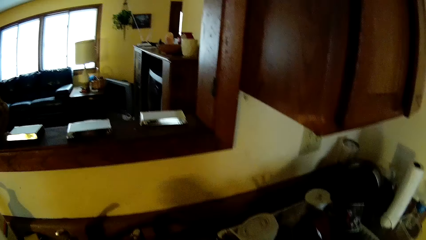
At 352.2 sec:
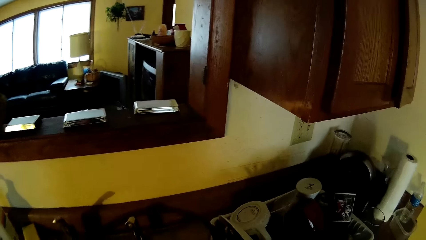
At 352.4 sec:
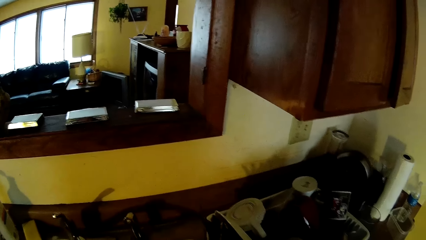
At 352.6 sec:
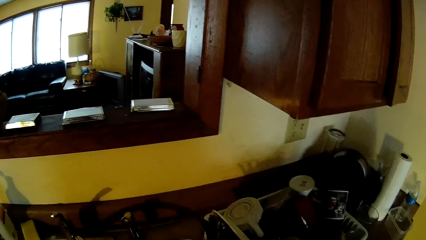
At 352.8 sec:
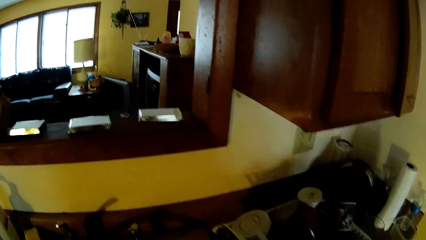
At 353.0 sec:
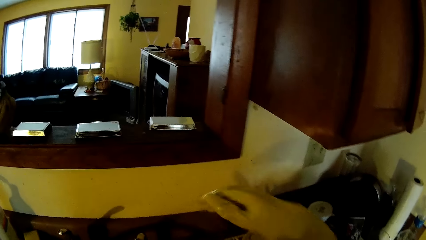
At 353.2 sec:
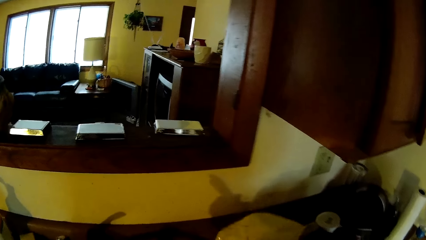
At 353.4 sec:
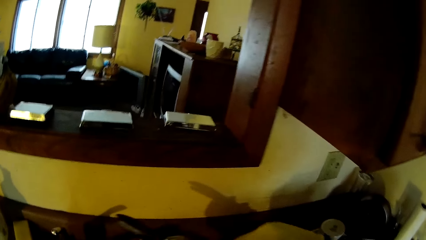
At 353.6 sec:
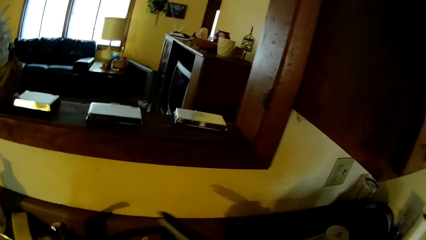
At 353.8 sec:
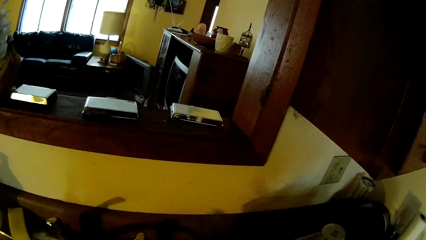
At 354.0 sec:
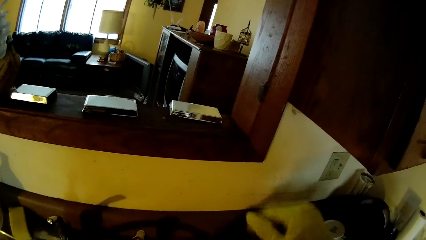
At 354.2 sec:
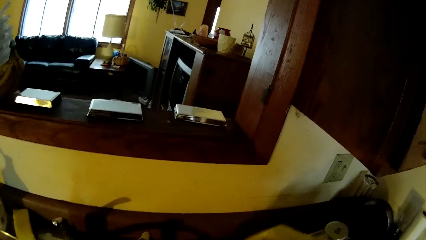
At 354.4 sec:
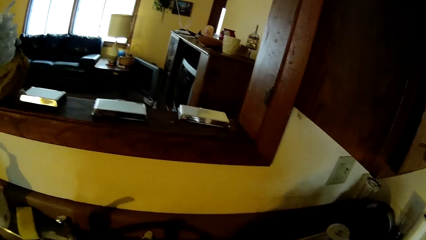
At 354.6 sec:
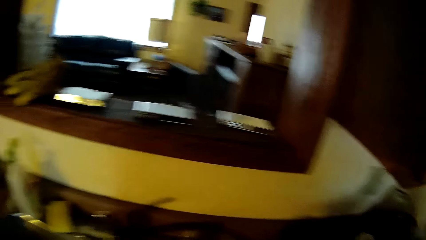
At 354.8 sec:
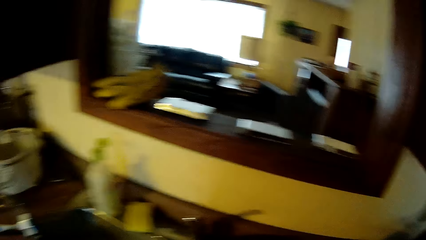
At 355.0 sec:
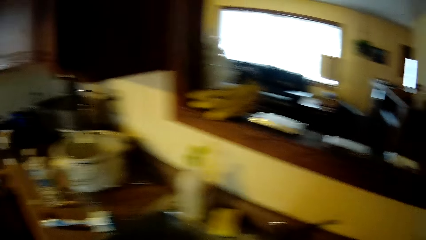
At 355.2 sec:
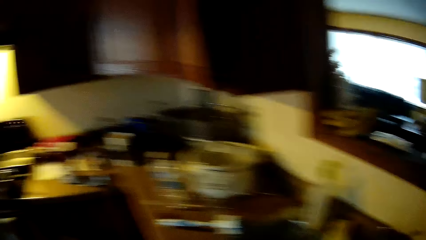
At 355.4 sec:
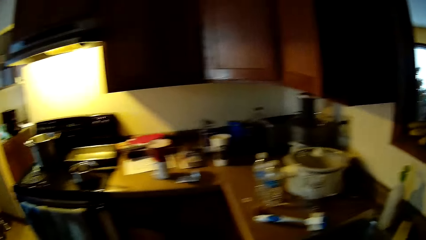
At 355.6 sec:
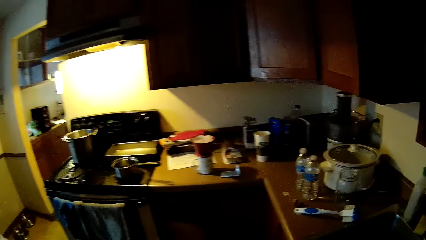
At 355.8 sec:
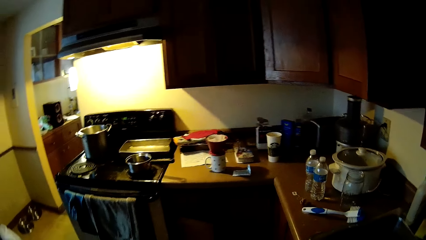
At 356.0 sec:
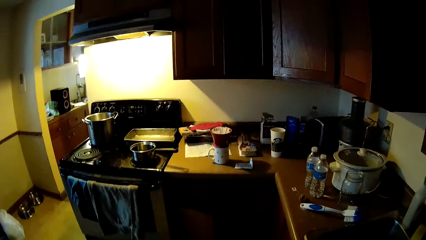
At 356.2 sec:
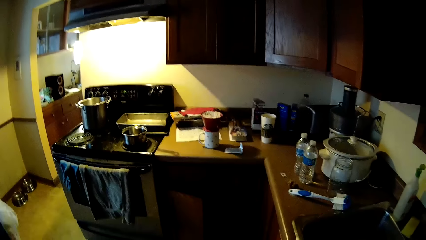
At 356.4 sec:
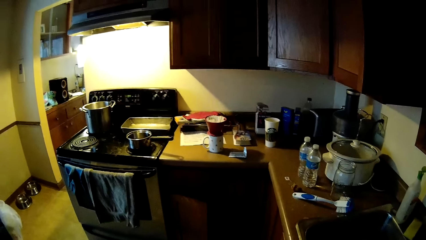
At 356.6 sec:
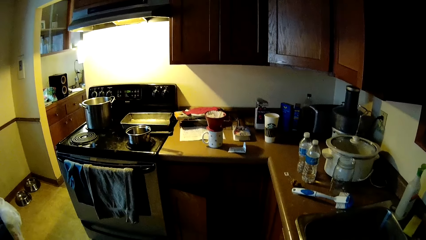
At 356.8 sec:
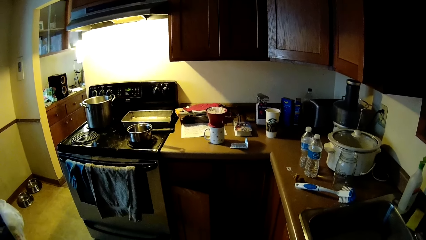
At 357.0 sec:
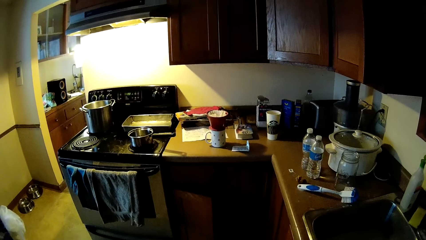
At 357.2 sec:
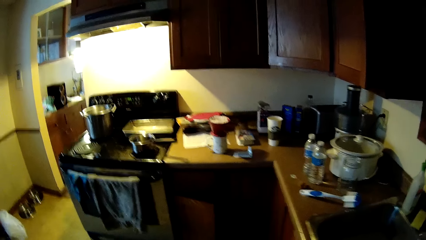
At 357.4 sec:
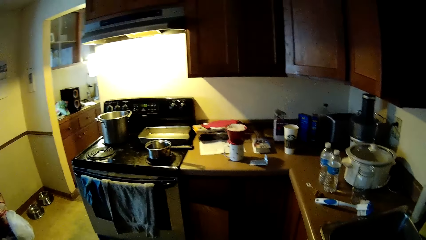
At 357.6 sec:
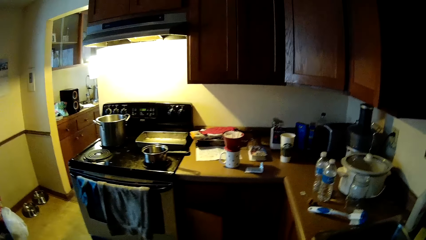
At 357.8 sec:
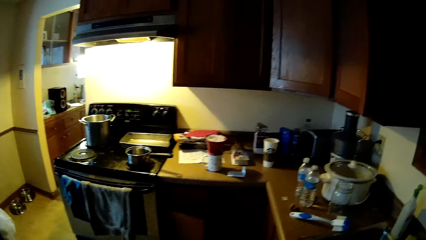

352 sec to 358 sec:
The camera wearer drops cutlery in the drainer with his right hand.
